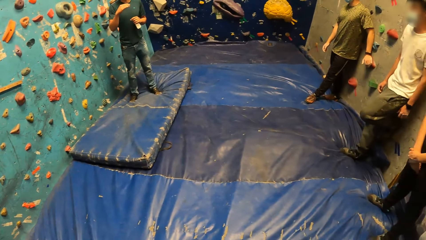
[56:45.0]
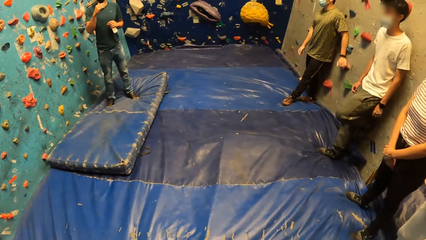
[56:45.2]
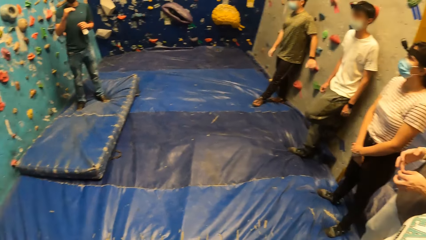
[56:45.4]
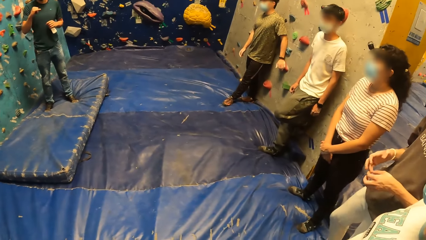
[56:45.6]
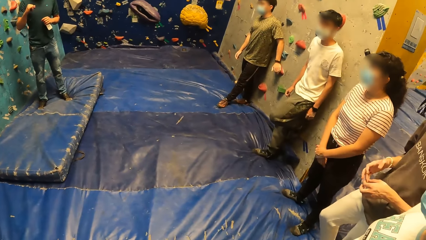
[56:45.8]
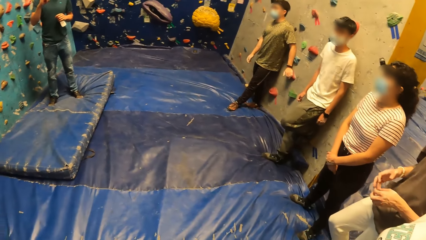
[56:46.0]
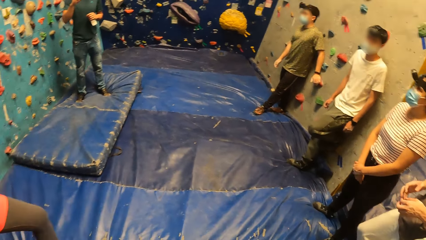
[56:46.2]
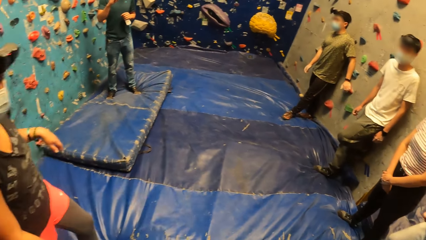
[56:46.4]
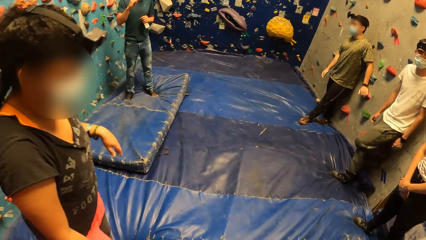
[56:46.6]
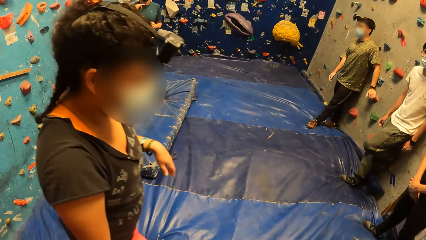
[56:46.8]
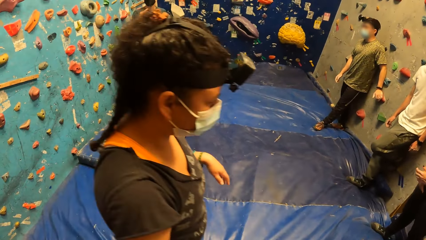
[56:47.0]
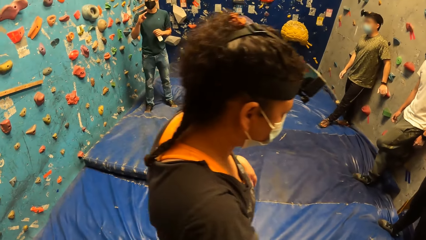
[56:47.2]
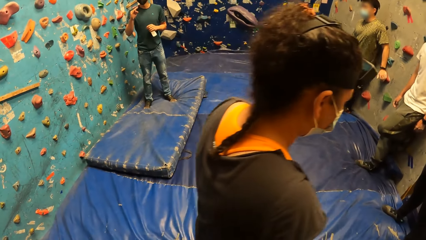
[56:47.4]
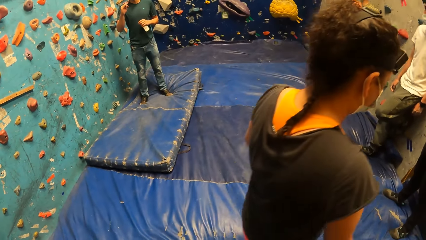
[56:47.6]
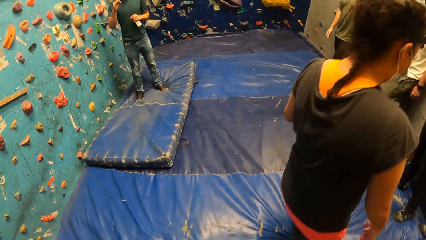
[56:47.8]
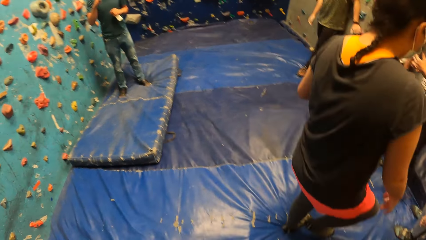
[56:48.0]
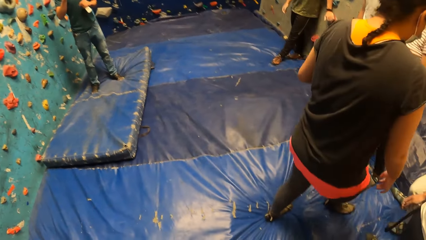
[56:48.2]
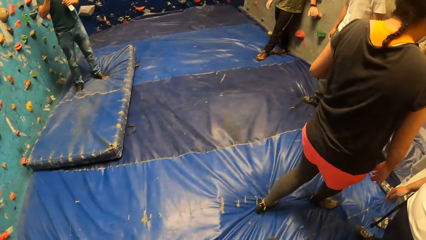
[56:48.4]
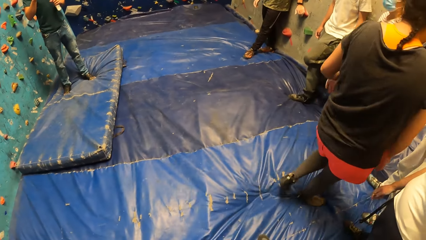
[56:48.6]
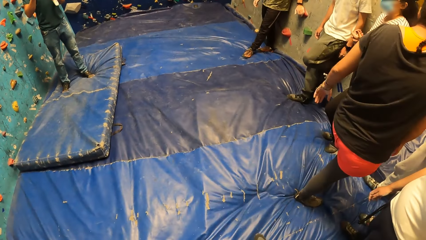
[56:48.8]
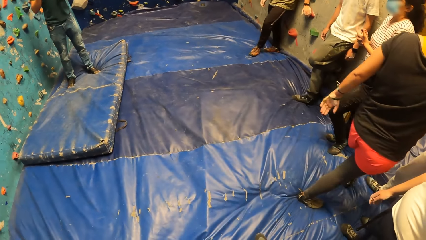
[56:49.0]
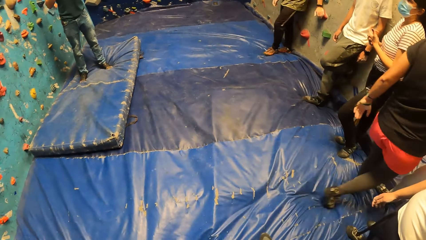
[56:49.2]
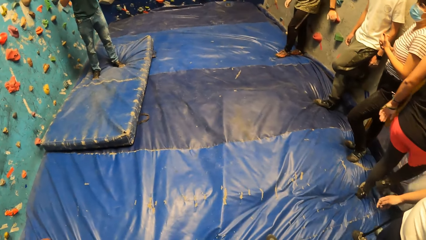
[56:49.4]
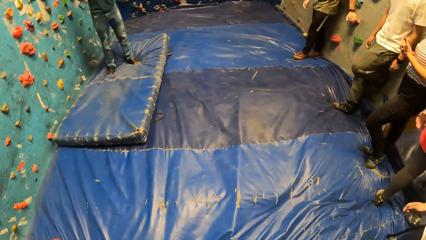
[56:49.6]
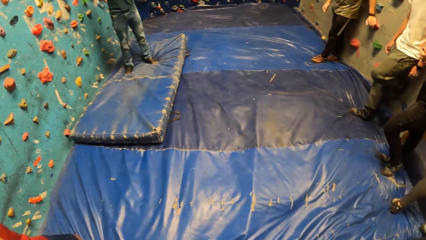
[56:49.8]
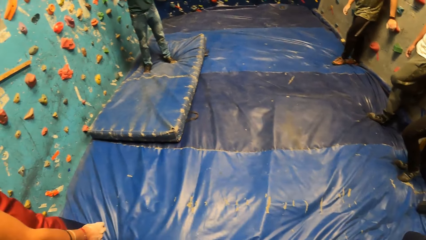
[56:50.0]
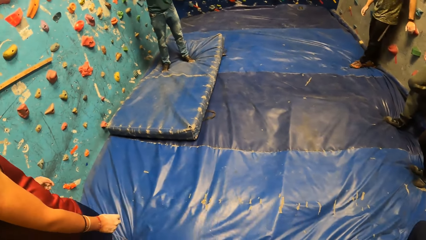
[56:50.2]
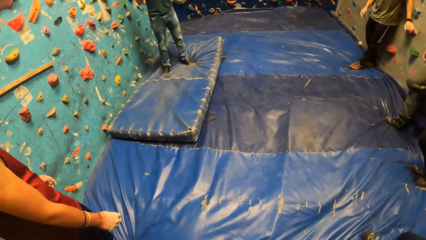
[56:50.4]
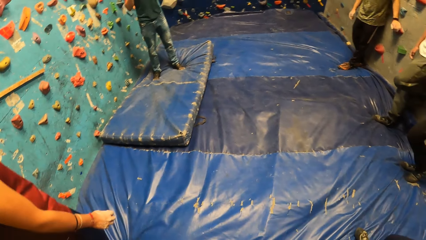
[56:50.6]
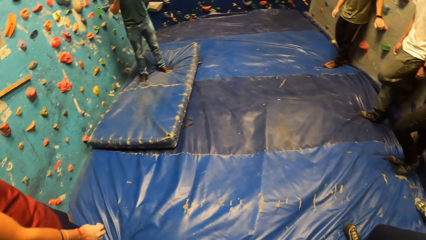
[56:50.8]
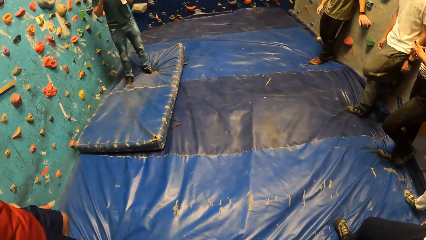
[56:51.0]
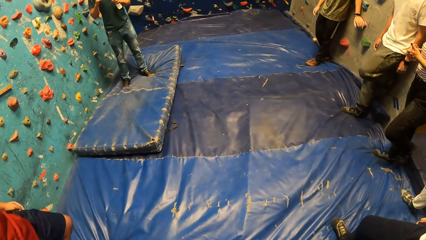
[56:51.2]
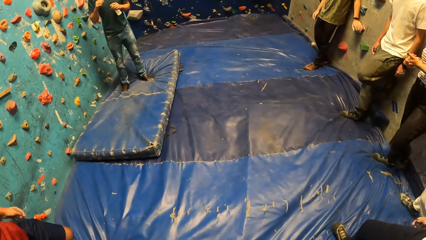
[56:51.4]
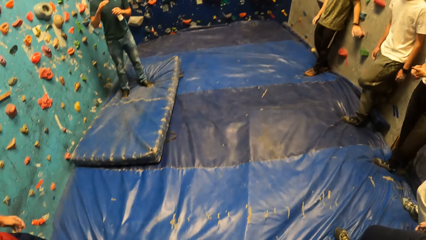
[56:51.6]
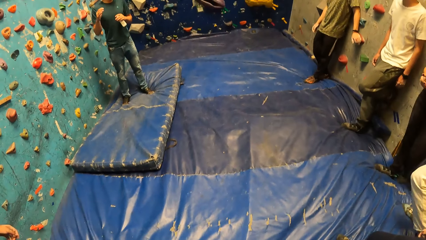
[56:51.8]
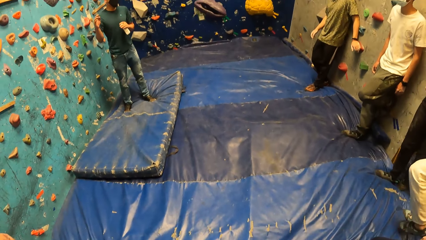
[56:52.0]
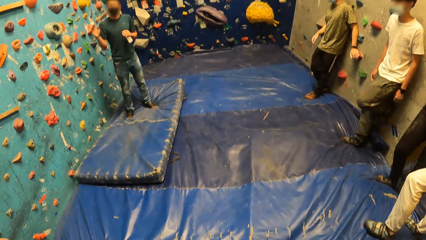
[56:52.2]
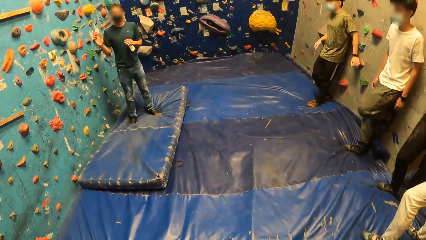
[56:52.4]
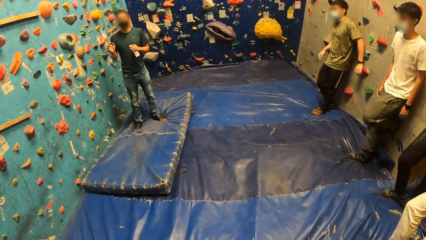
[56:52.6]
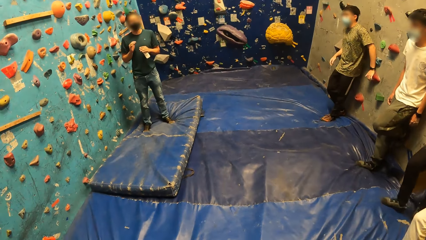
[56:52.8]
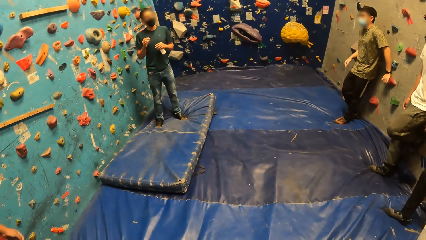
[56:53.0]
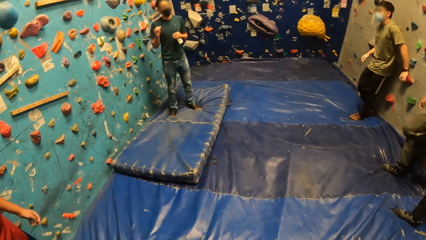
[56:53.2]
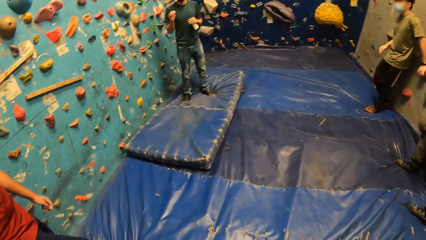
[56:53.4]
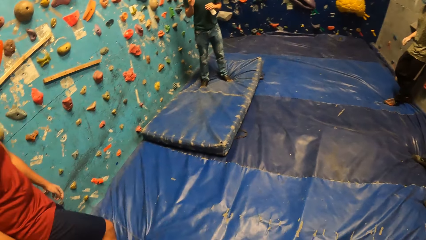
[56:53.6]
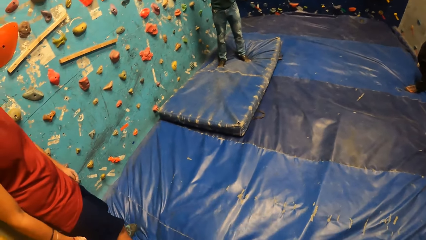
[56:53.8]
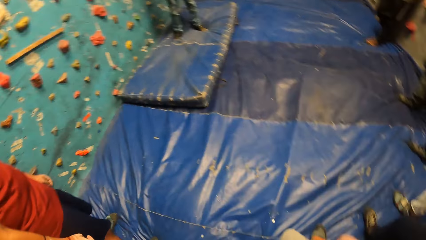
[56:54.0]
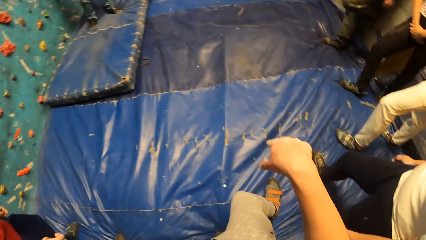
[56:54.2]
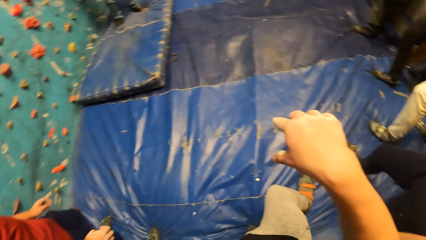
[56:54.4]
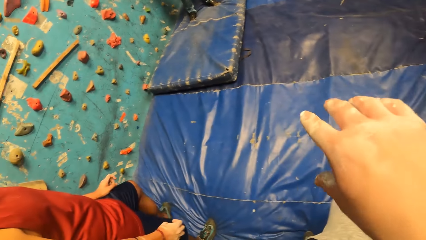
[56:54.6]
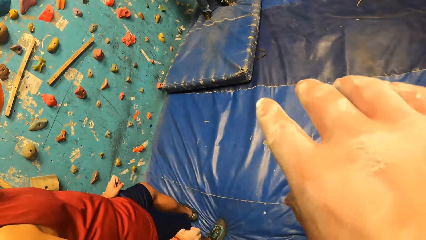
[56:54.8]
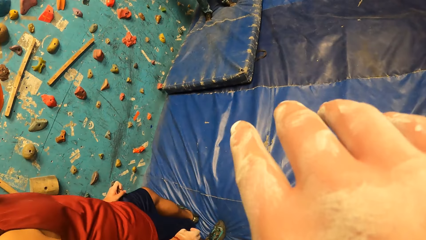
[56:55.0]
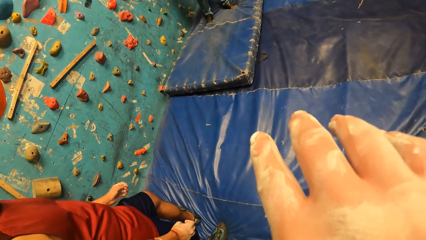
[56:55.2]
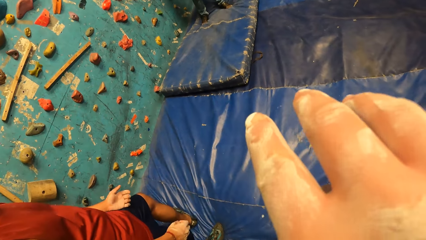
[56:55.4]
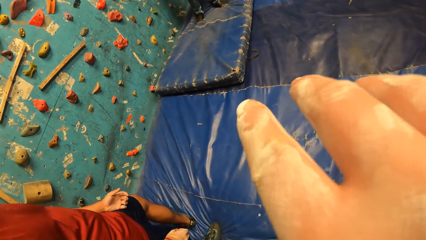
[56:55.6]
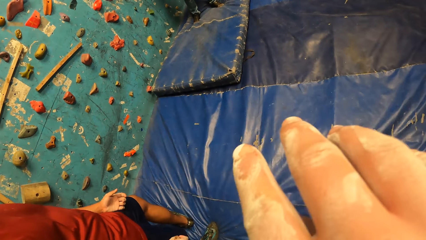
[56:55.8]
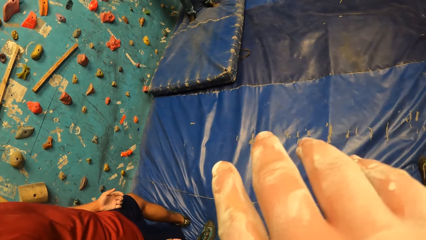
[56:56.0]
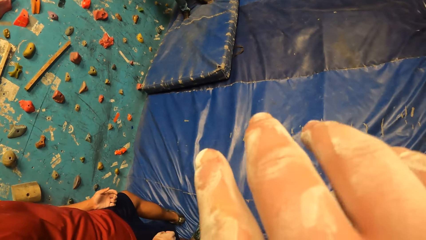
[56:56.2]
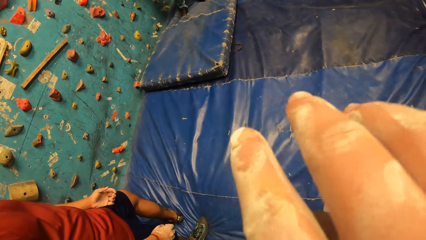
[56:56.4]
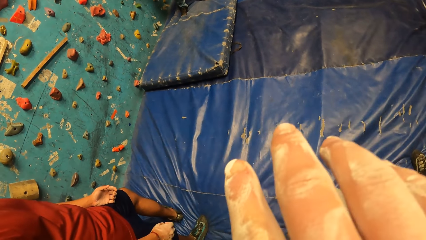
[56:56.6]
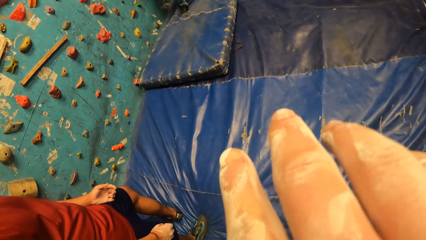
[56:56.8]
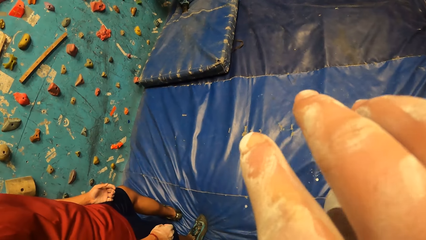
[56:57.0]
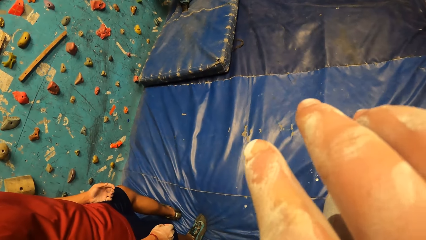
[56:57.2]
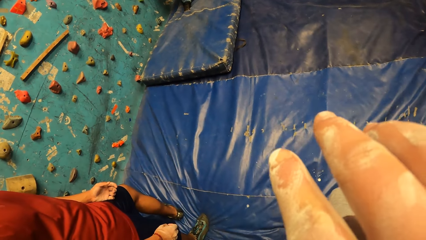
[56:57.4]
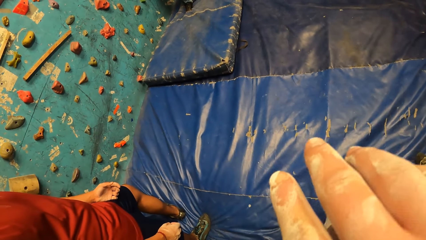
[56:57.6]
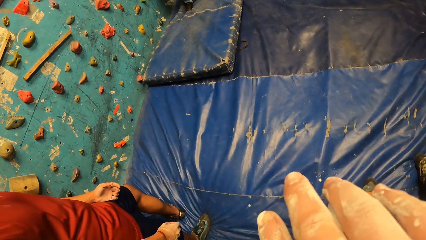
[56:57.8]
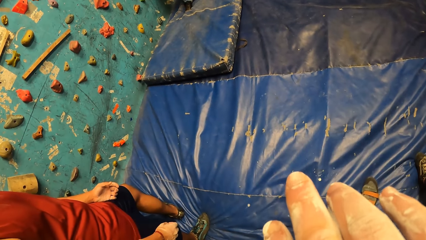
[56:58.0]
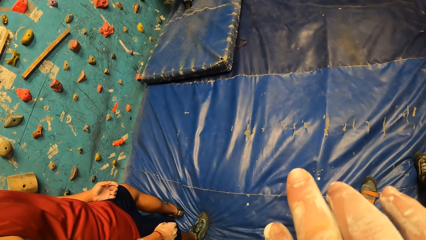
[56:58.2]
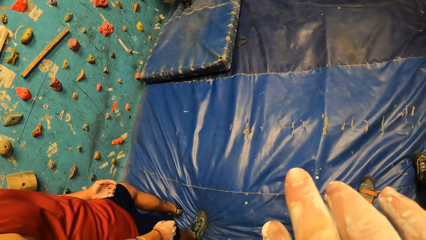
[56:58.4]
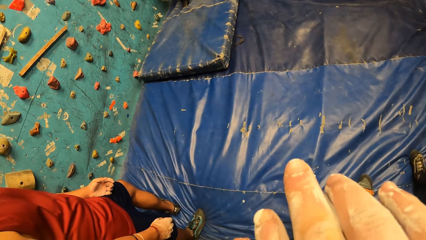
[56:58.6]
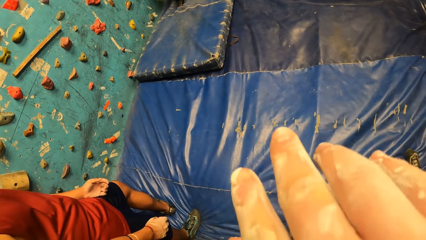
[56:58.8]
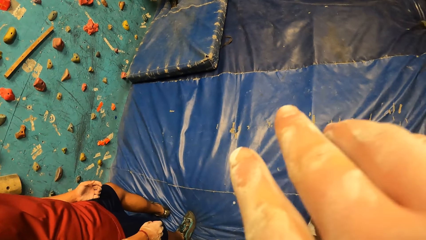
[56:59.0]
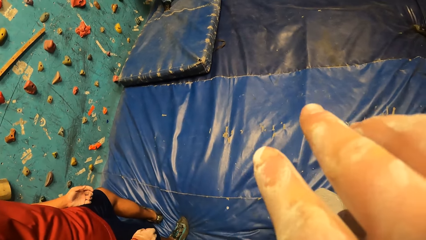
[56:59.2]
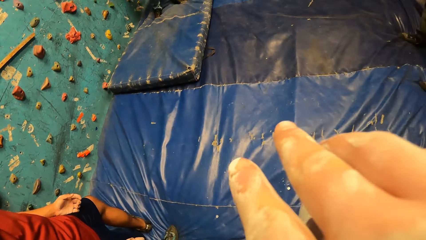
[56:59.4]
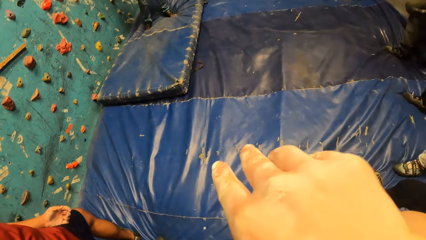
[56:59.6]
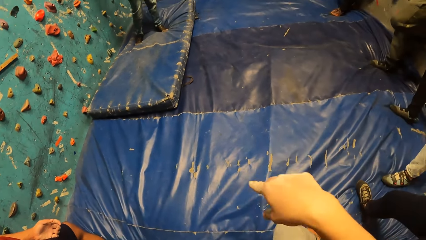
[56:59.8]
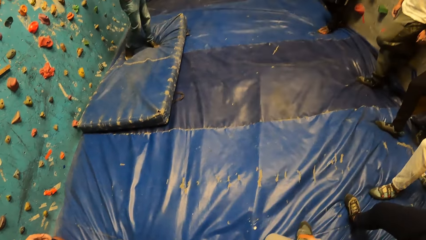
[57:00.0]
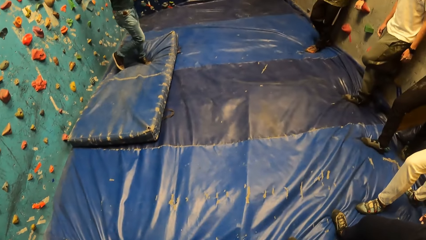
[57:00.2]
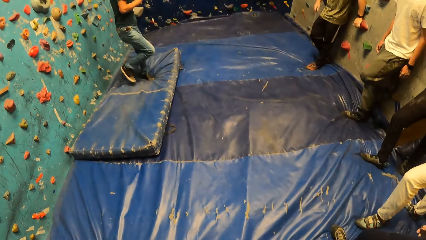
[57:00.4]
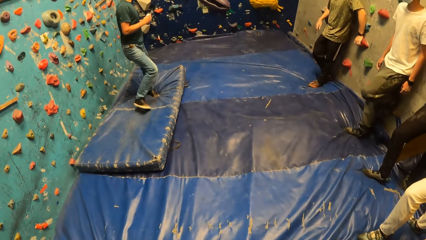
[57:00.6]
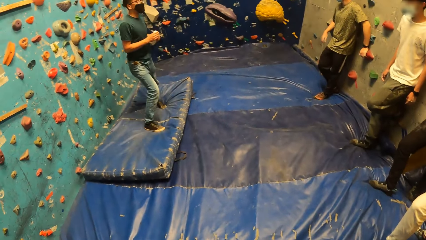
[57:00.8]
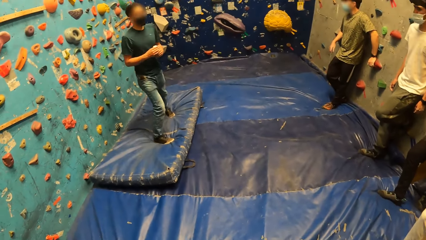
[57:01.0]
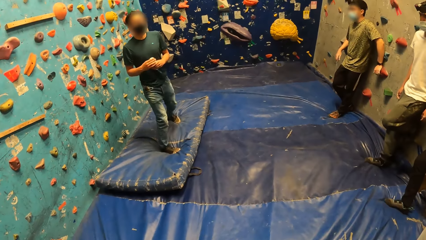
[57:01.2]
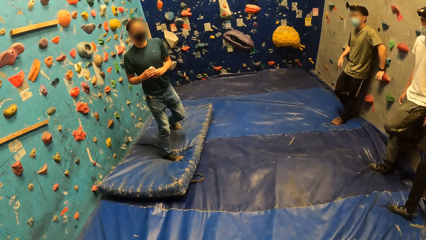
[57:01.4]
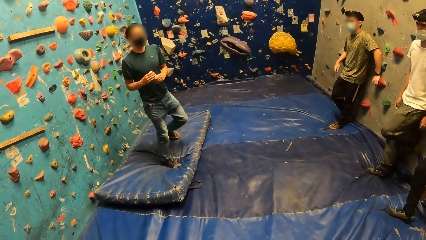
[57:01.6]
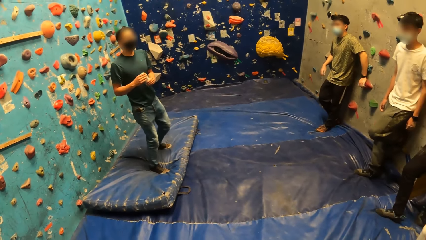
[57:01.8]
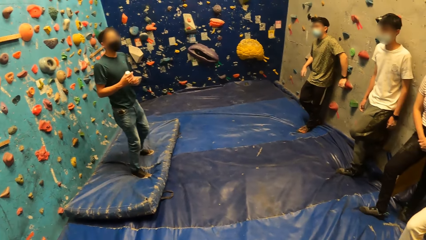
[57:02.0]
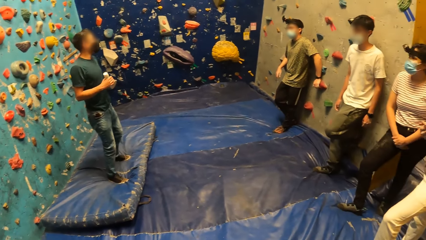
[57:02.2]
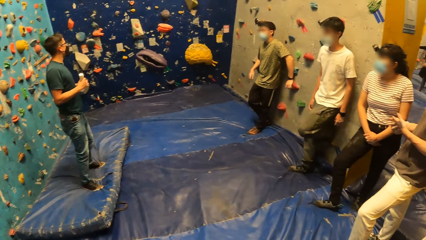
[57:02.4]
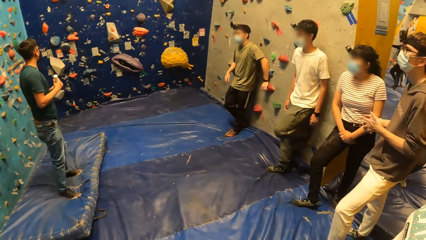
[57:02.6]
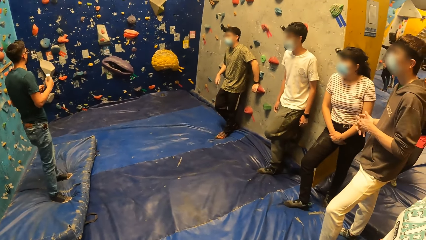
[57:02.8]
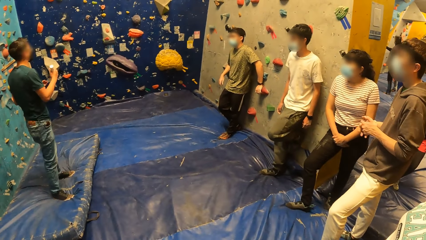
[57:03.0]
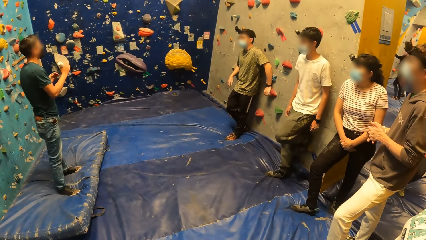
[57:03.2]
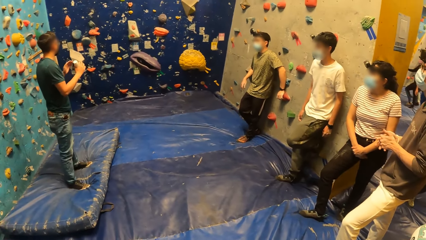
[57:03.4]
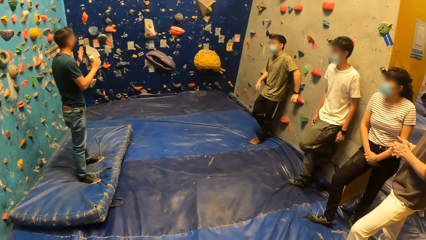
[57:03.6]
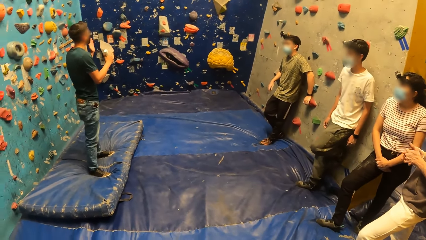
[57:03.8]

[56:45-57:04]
A woman walks out of the climbing wall room. A man converses in the climbing wall room. The camera wearer rubs a hand on the face. They put the hand down. The man converses in the climbing wall room.
